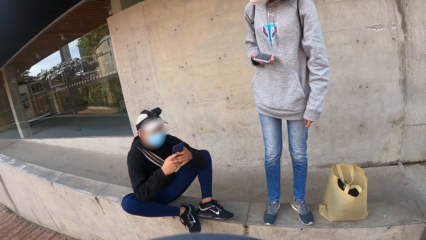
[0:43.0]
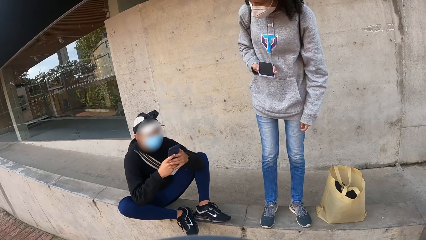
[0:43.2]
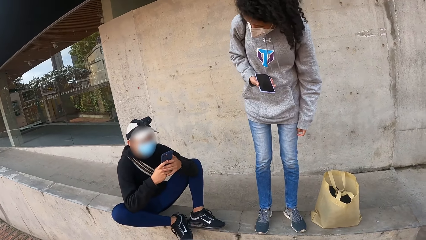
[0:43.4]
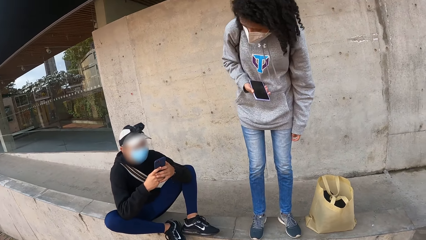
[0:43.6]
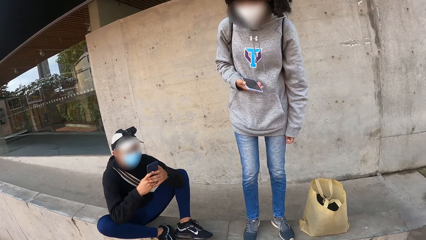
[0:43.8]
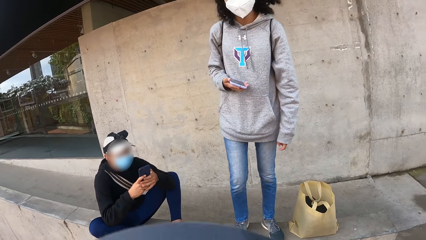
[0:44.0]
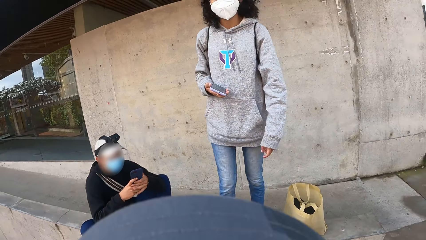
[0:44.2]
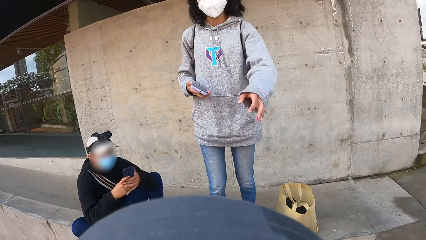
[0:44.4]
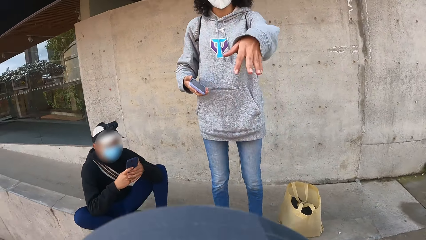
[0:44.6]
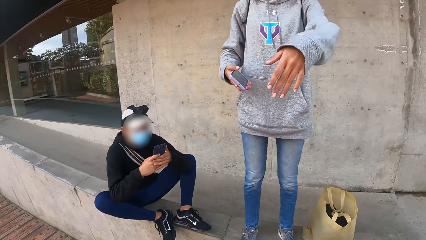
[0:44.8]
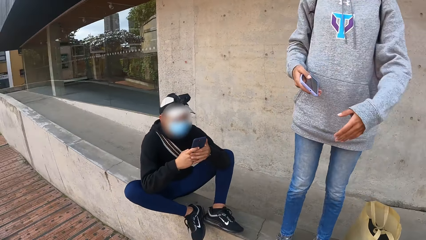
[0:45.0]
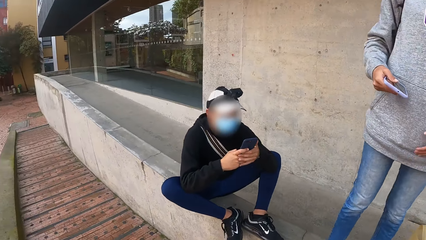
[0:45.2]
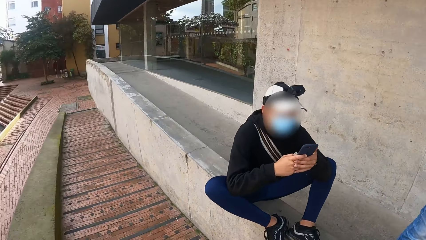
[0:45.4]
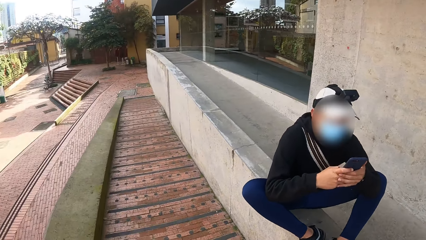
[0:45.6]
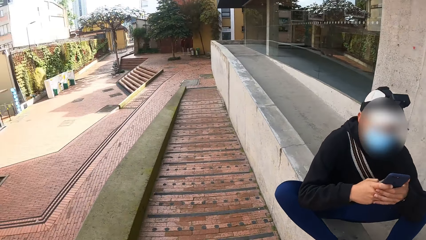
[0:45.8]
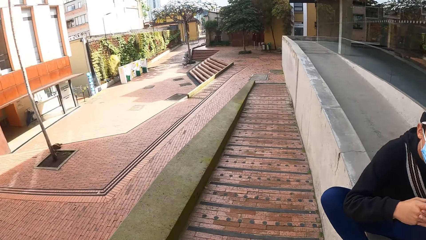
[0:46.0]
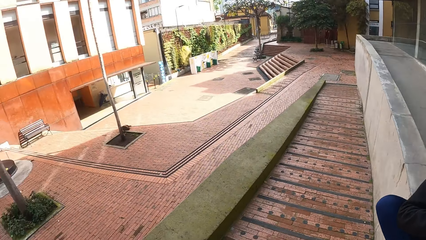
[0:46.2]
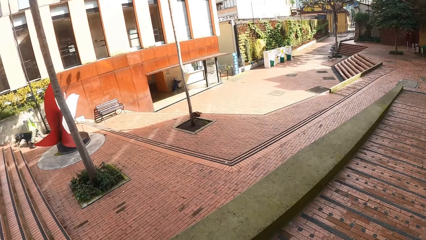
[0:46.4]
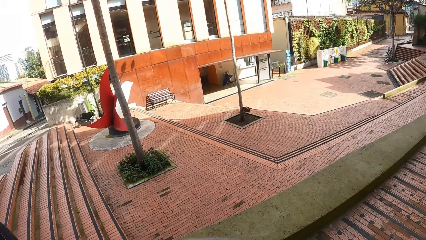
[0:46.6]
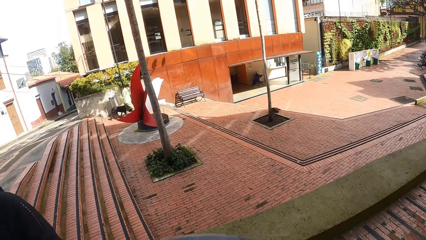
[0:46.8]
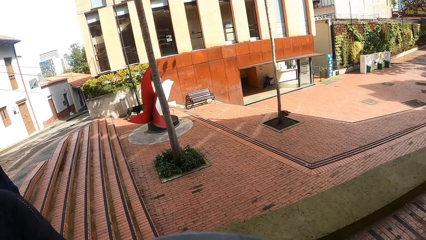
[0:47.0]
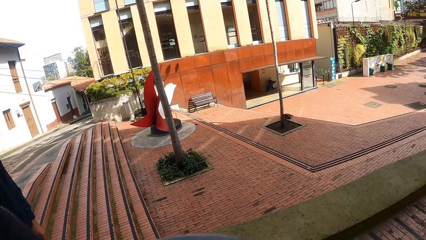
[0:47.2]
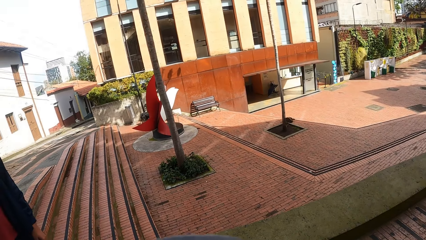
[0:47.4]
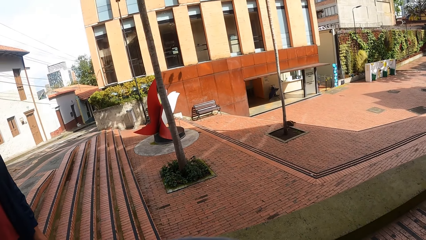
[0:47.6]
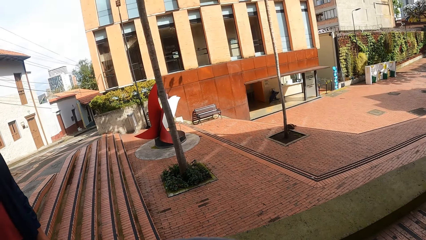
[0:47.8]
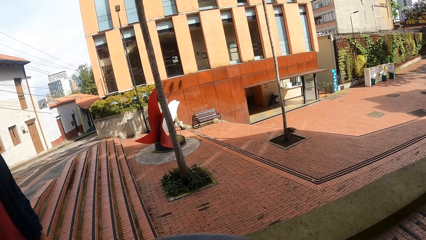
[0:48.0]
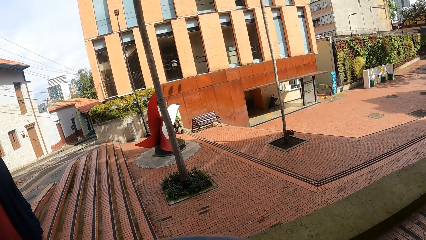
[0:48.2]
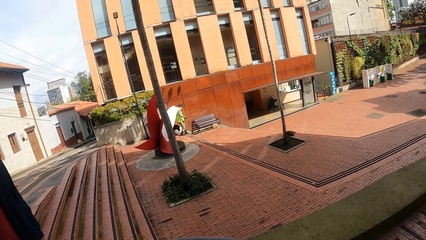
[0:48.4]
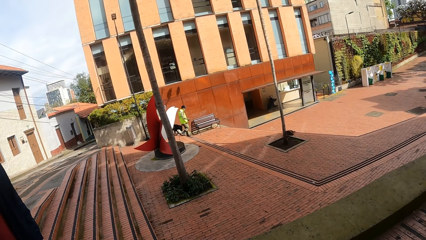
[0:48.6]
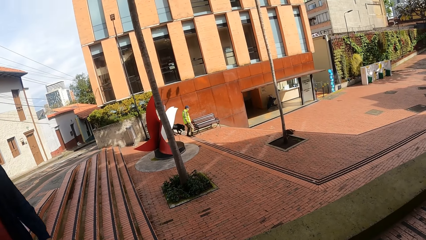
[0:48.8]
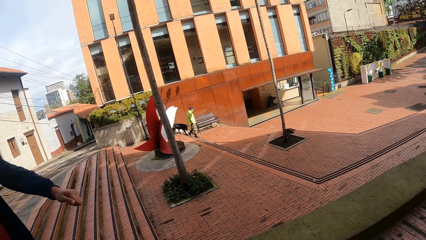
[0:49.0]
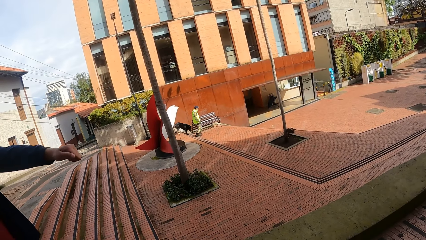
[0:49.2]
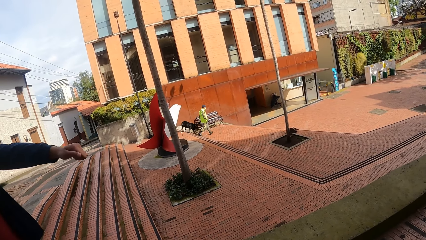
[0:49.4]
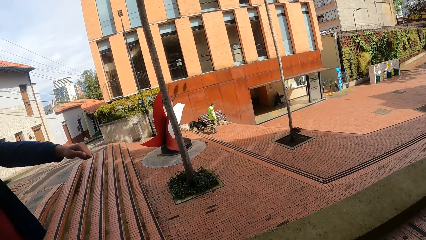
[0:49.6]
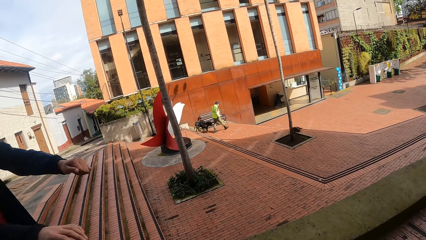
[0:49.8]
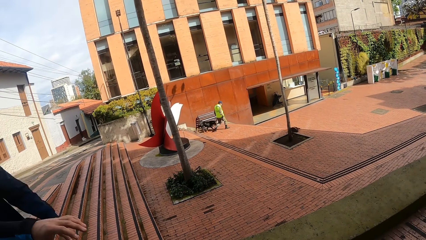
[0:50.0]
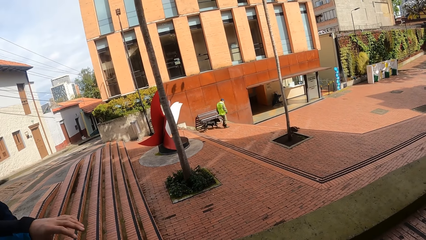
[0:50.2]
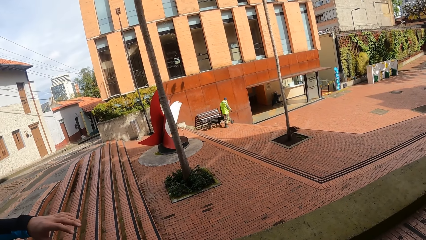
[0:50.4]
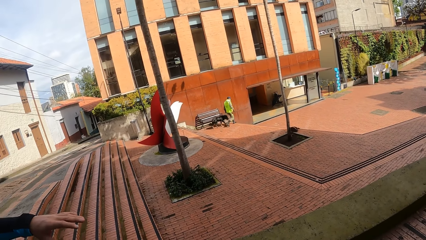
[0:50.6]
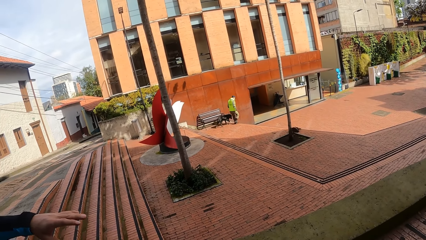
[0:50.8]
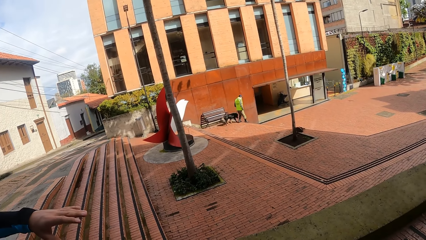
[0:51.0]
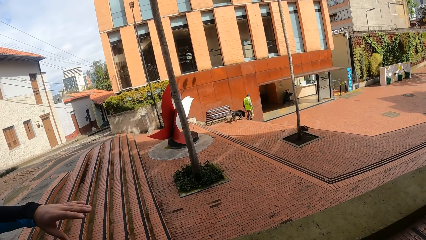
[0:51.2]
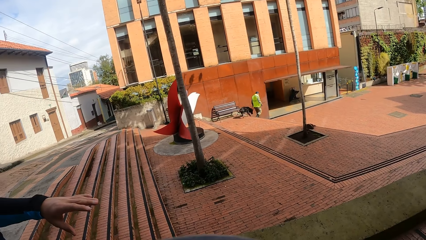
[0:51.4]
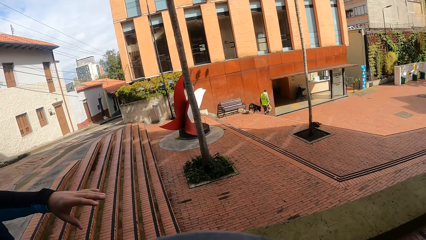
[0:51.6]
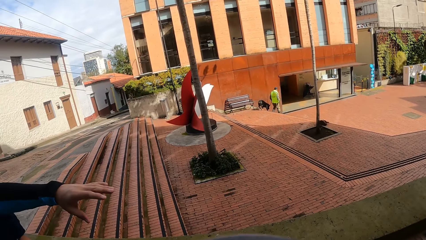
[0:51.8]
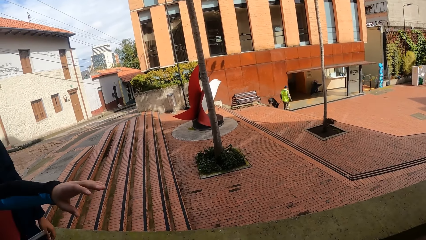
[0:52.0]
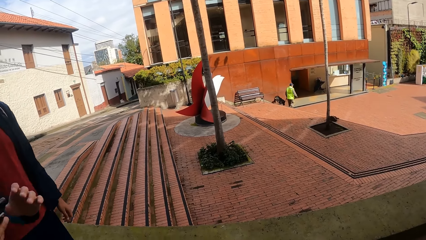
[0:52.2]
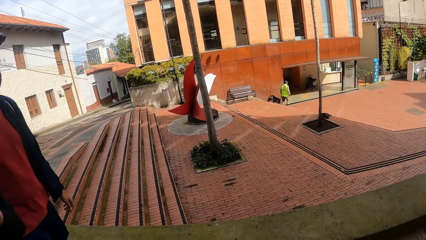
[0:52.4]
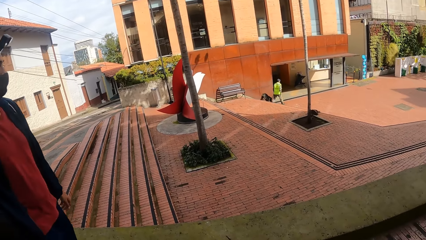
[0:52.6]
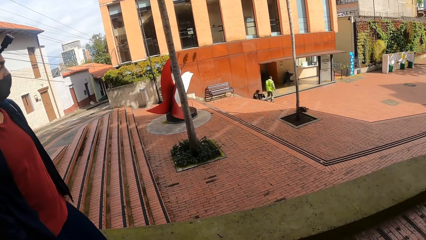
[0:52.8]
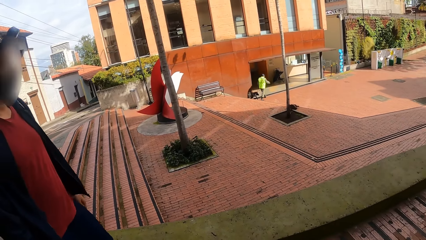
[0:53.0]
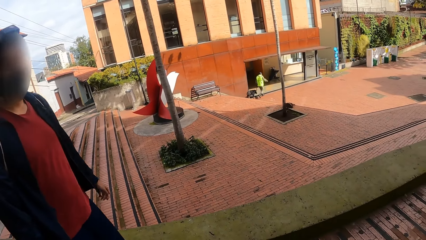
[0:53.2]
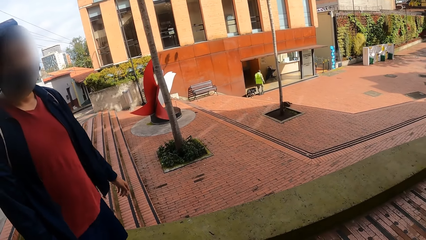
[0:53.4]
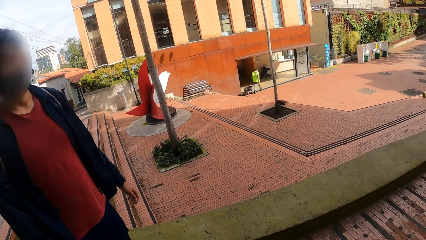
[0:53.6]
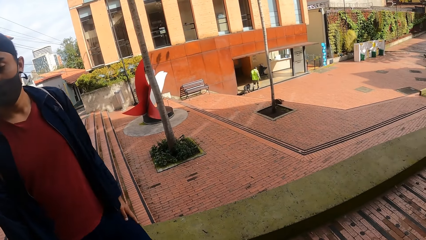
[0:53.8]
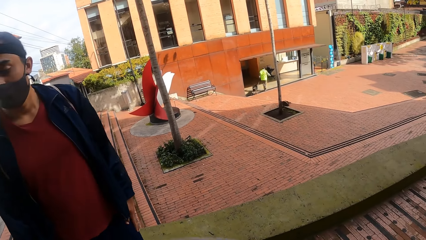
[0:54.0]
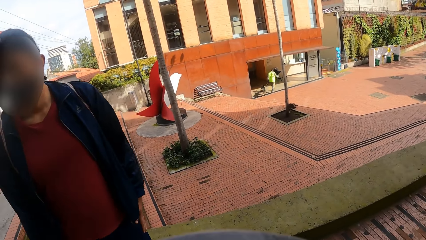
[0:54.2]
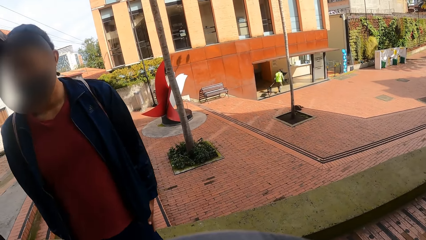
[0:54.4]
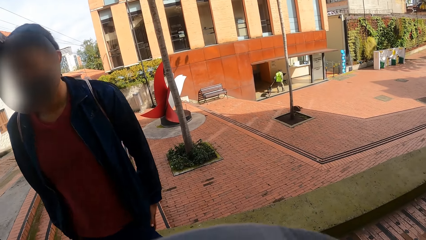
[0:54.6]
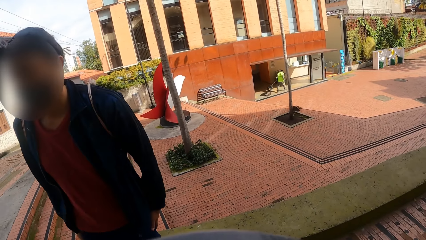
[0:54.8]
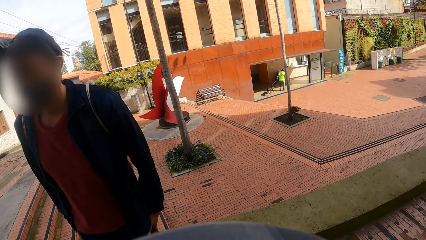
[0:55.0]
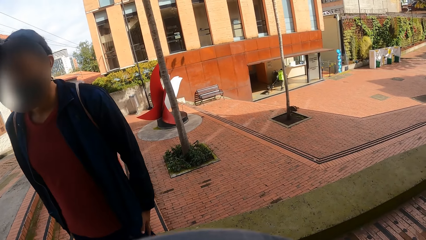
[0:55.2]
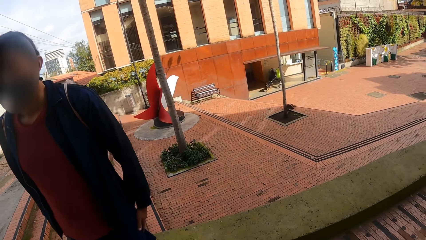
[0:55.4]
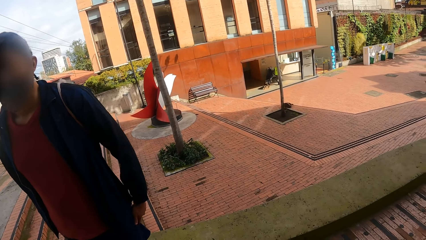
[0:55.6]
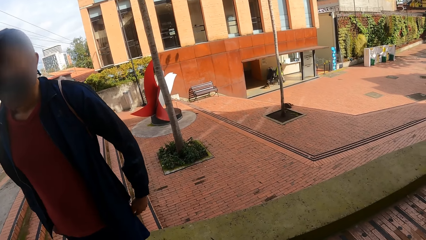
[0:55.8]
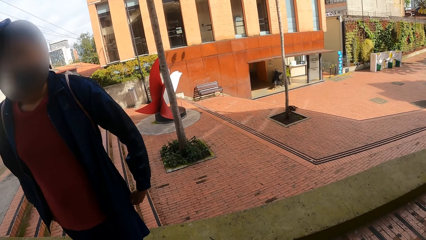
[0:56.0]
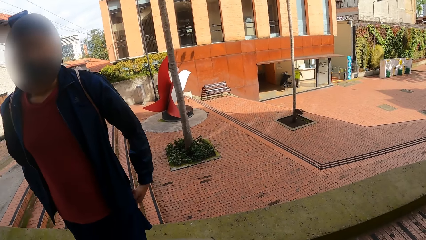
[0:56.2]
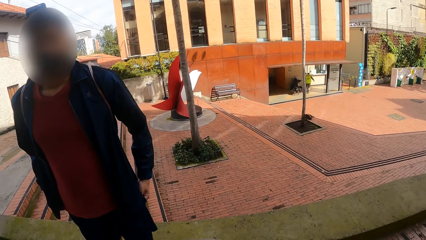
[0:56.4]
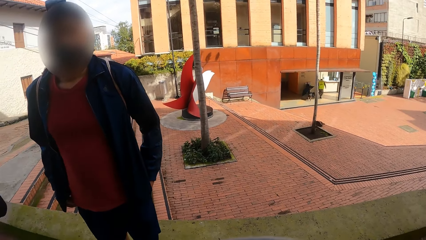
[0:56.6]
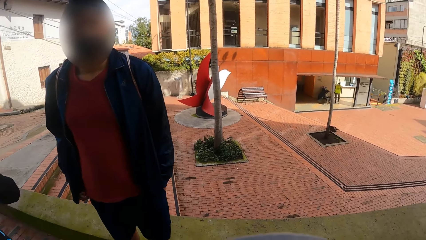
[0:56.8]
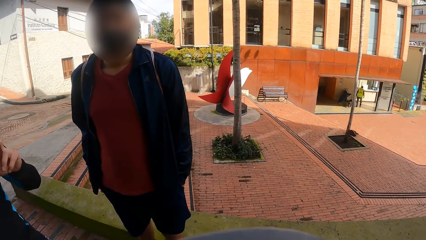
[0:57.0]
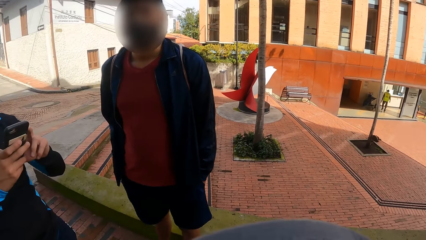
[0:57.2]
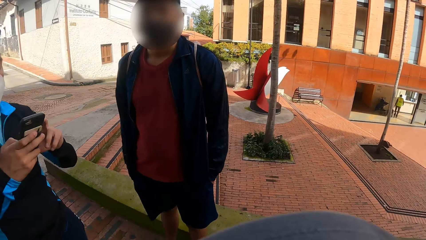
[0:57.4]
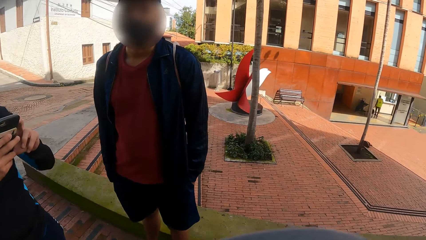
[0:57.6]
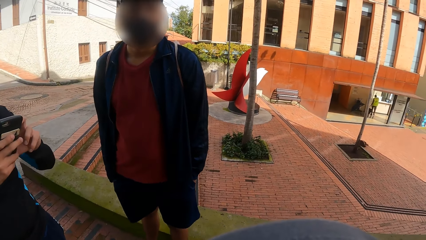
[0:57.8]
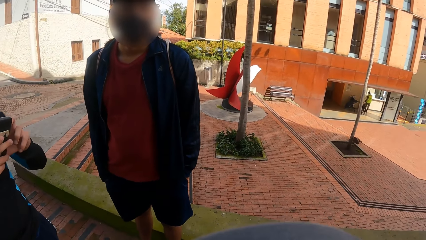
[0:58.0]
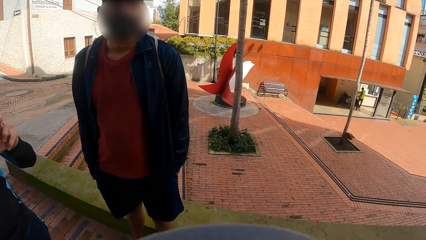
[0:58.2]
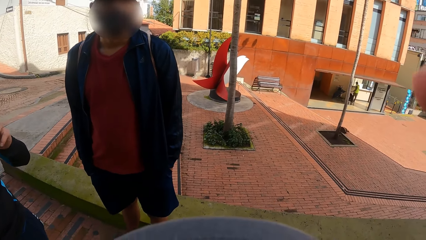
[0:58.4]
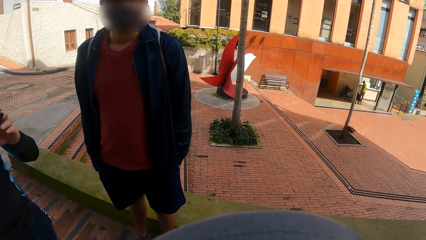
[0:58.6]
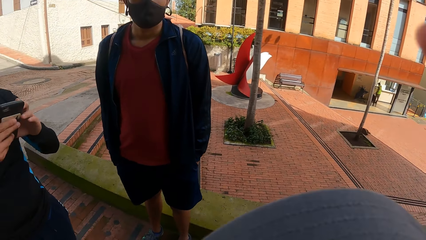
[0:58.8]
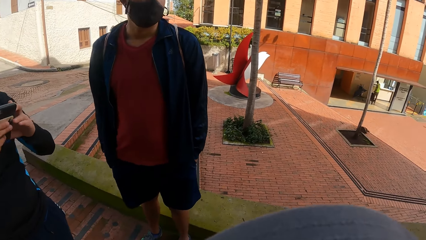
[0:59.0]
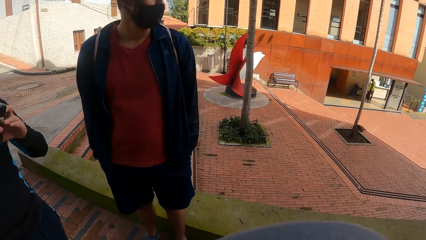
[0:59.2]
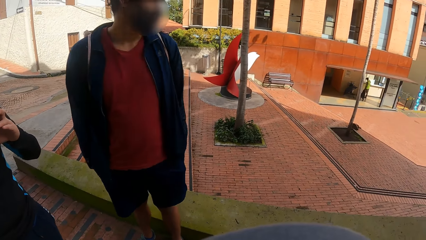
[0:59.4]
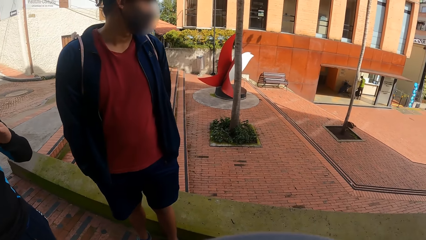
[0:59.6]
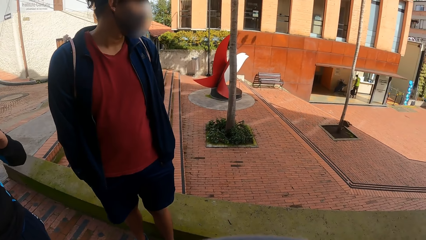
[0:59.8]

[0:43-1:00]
The camera wearer interacts with a man. They interact with another man. They look at a man. The man puts the hands in the pocket.
